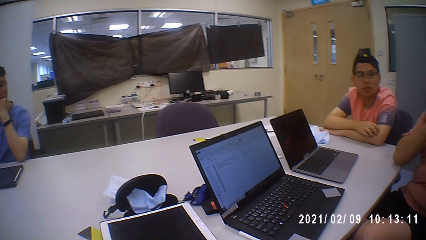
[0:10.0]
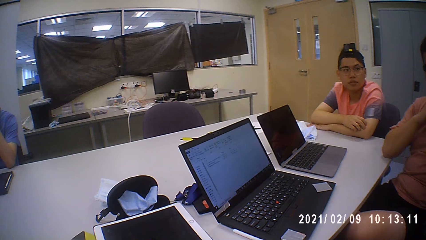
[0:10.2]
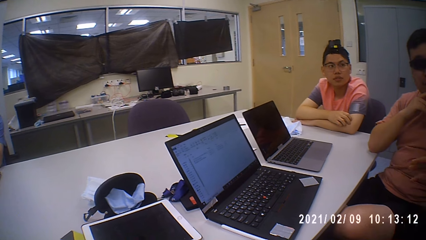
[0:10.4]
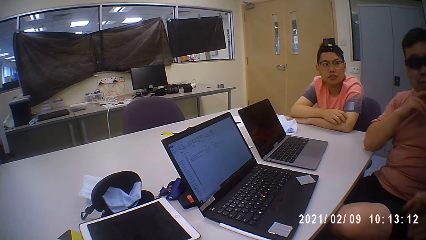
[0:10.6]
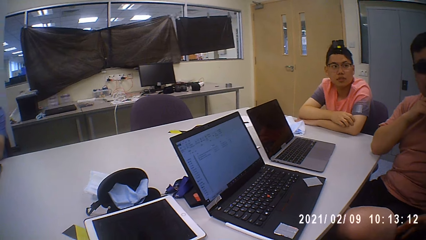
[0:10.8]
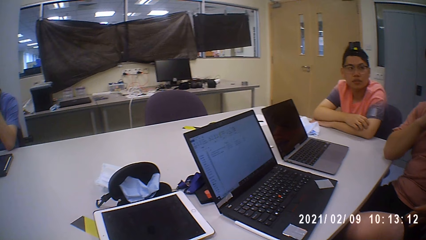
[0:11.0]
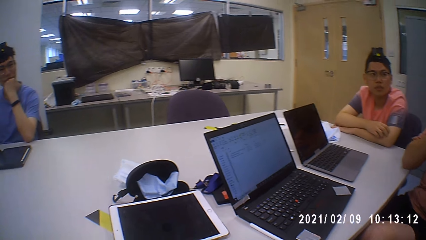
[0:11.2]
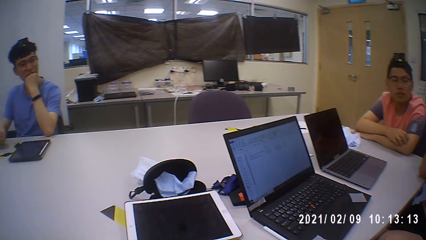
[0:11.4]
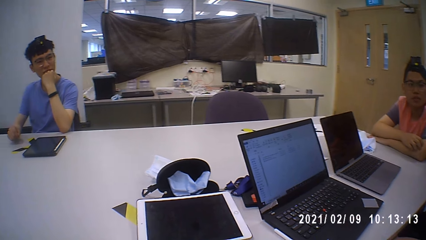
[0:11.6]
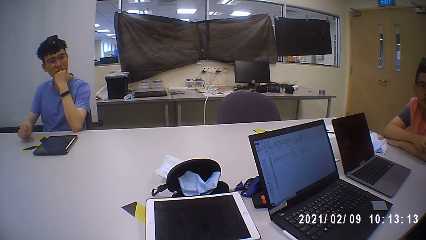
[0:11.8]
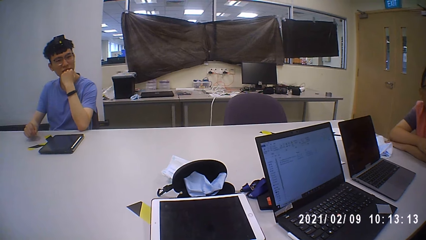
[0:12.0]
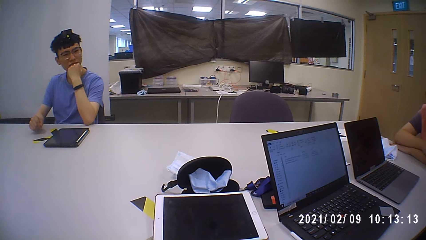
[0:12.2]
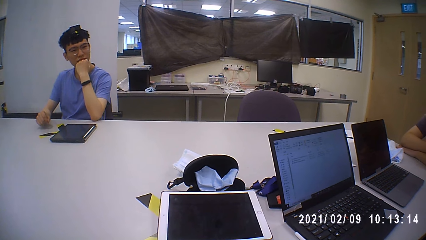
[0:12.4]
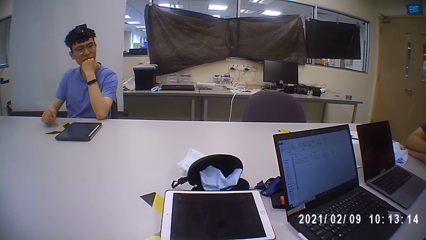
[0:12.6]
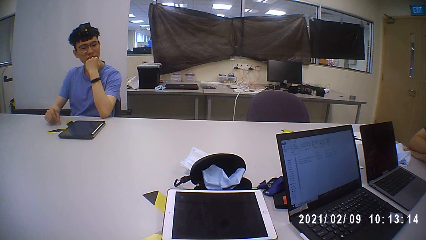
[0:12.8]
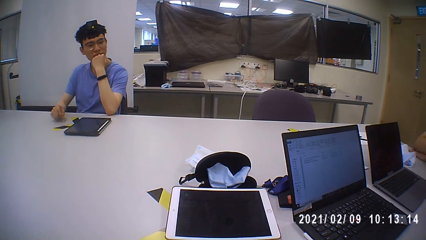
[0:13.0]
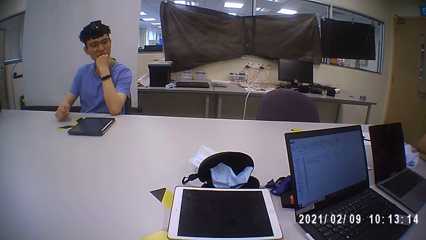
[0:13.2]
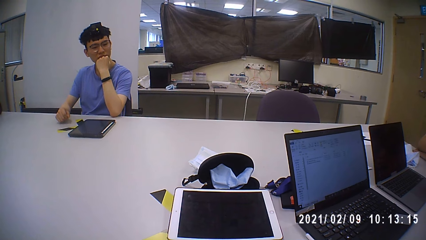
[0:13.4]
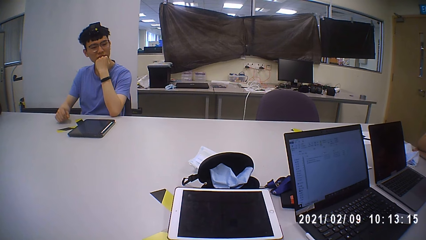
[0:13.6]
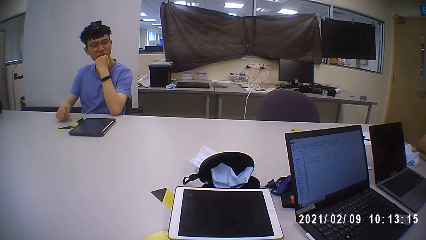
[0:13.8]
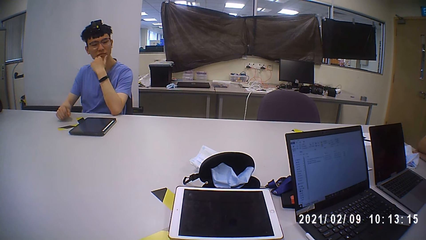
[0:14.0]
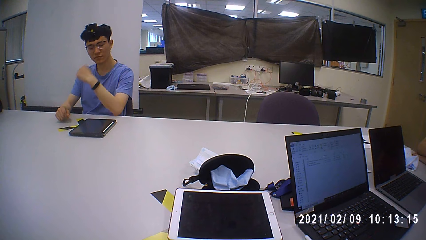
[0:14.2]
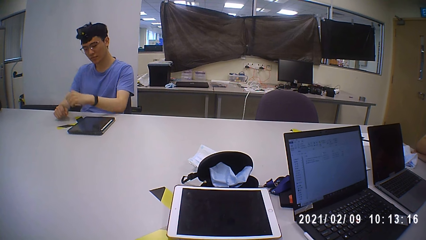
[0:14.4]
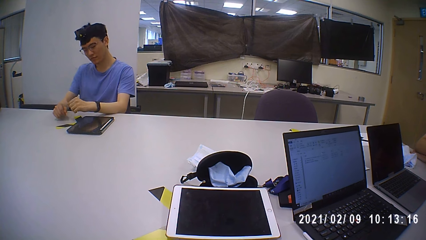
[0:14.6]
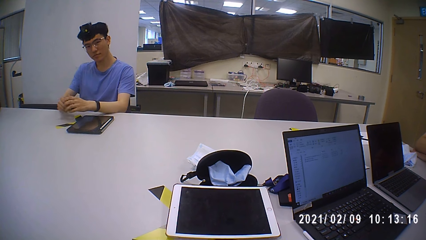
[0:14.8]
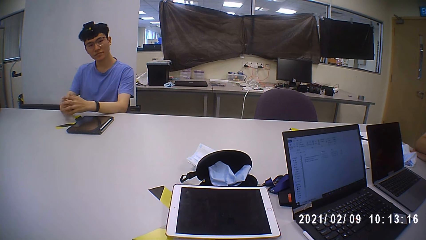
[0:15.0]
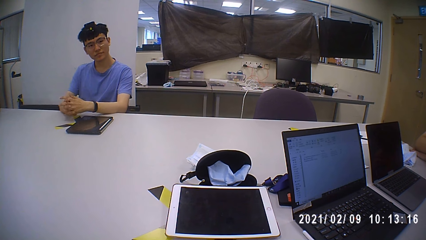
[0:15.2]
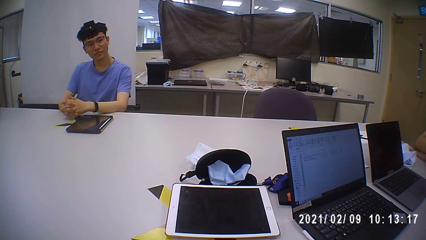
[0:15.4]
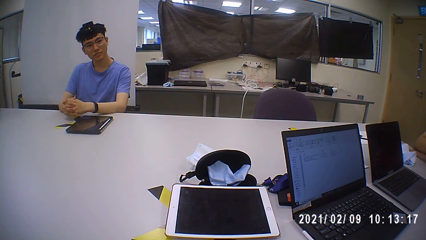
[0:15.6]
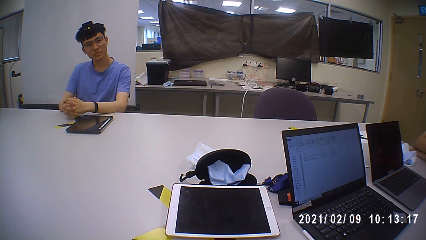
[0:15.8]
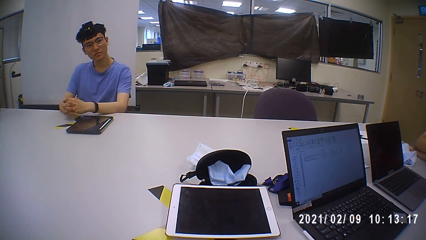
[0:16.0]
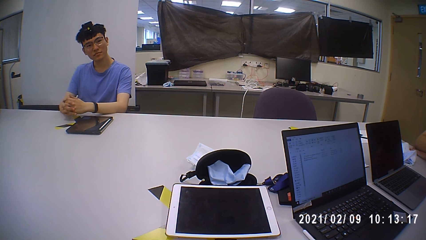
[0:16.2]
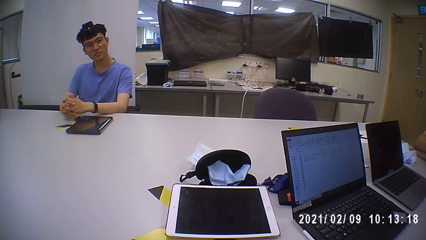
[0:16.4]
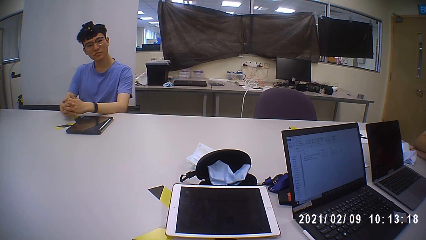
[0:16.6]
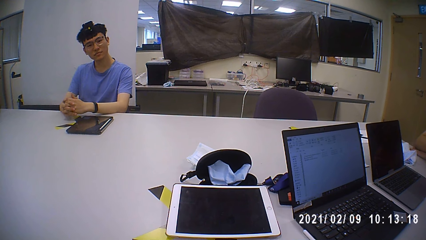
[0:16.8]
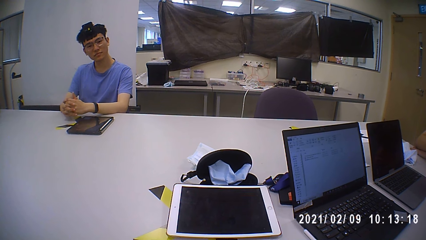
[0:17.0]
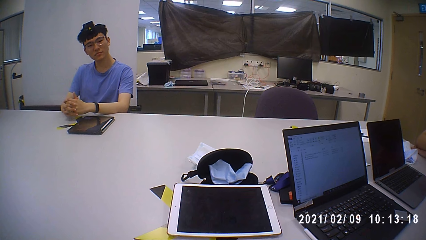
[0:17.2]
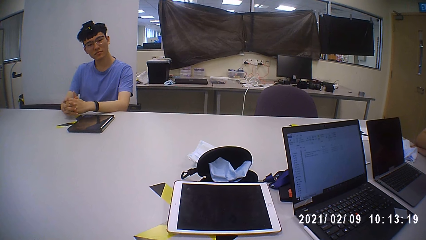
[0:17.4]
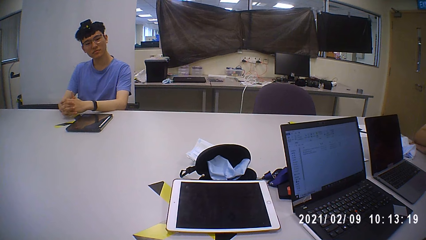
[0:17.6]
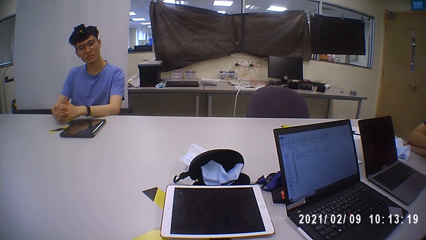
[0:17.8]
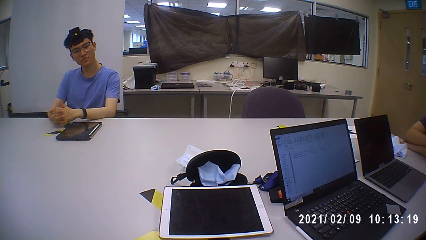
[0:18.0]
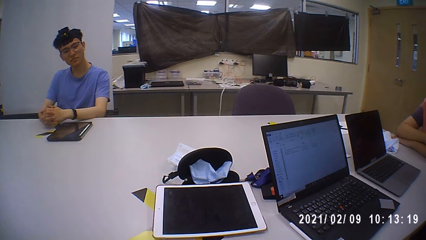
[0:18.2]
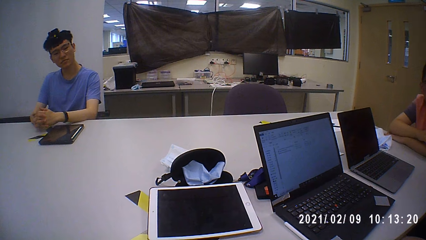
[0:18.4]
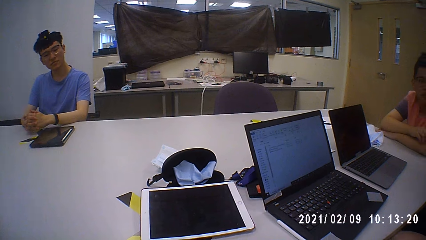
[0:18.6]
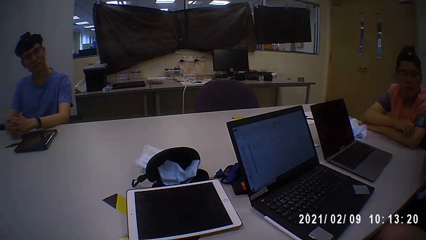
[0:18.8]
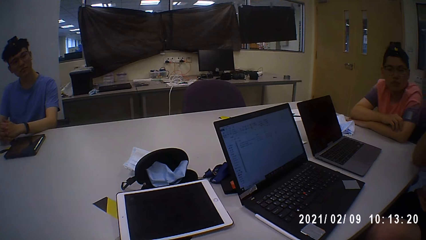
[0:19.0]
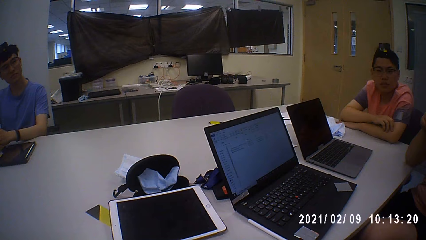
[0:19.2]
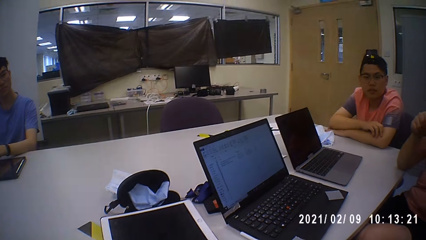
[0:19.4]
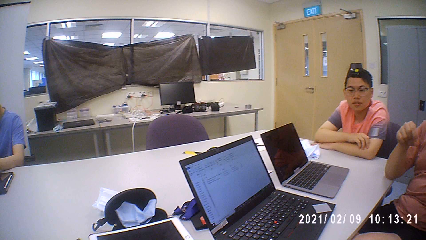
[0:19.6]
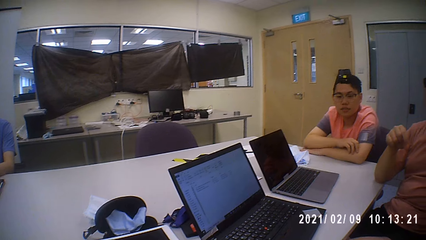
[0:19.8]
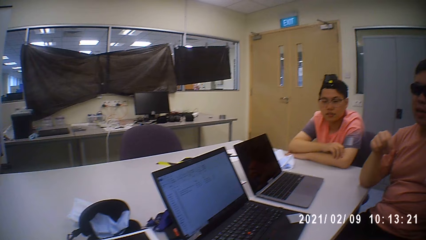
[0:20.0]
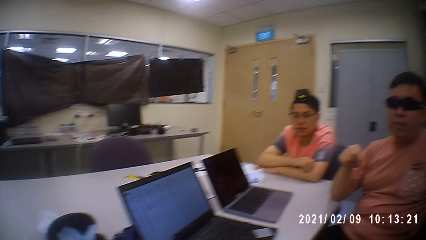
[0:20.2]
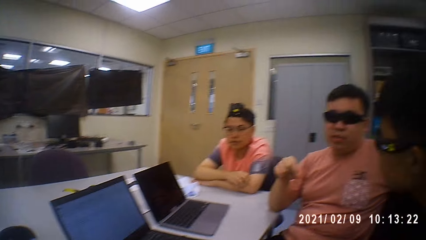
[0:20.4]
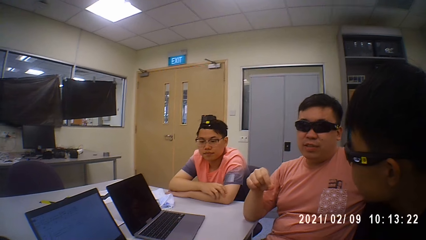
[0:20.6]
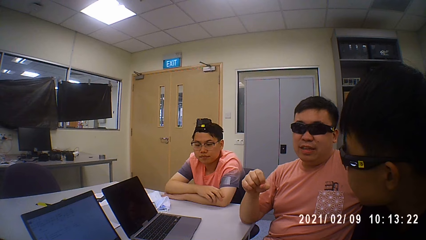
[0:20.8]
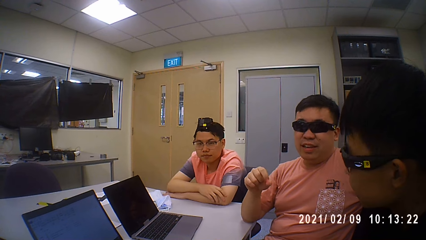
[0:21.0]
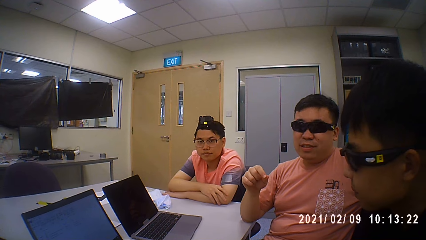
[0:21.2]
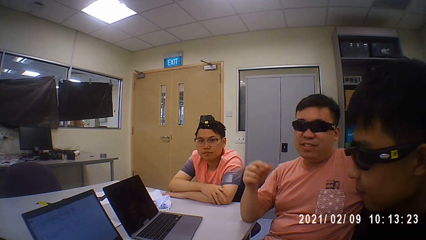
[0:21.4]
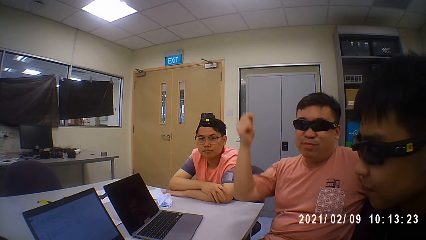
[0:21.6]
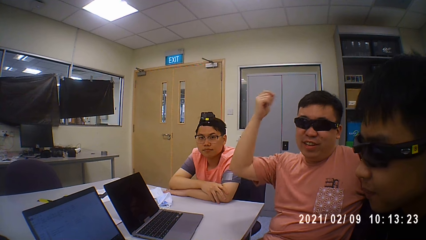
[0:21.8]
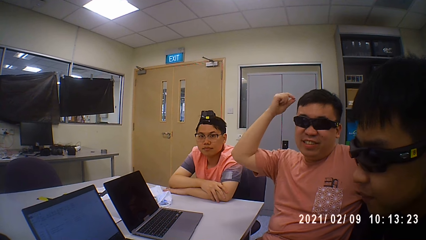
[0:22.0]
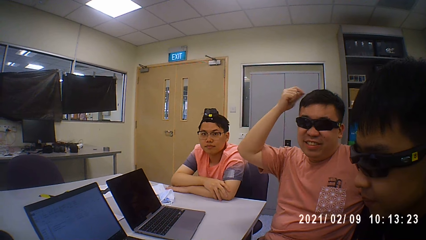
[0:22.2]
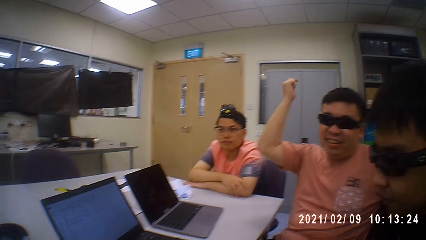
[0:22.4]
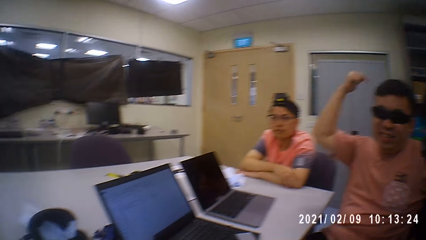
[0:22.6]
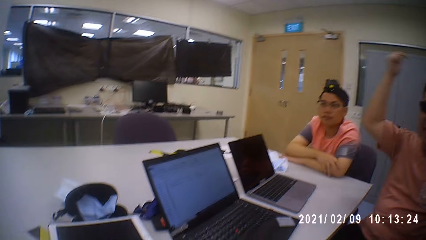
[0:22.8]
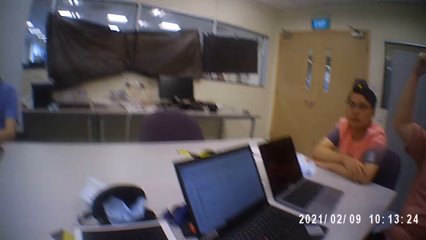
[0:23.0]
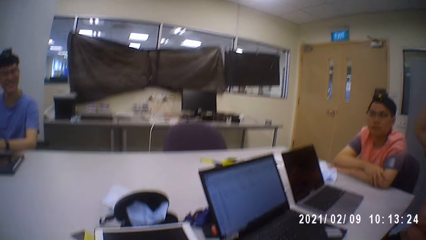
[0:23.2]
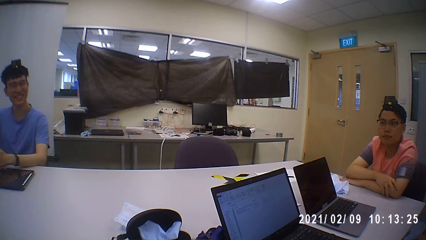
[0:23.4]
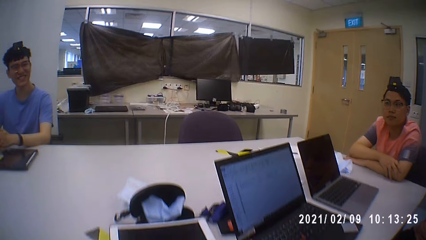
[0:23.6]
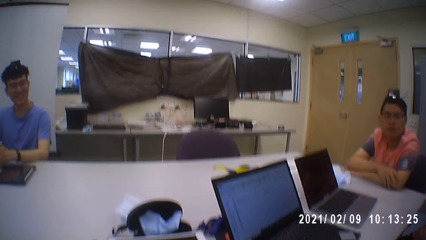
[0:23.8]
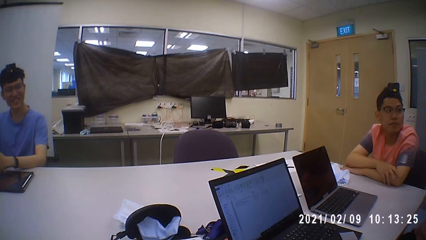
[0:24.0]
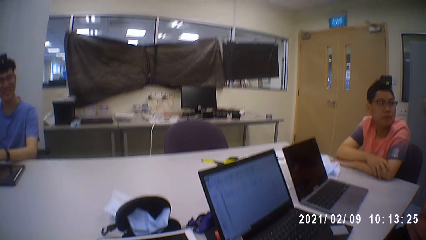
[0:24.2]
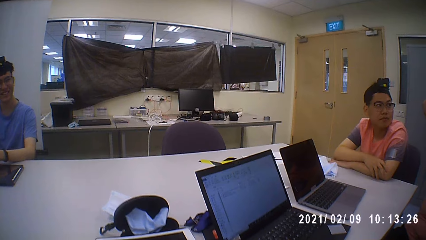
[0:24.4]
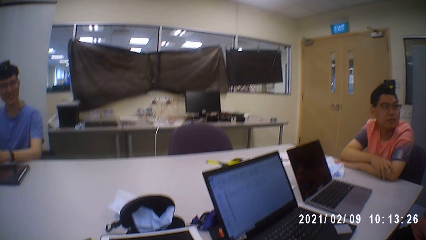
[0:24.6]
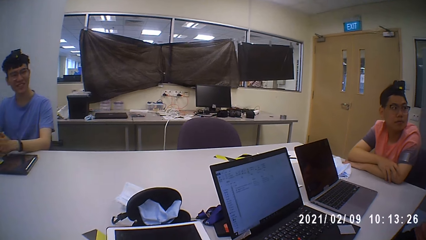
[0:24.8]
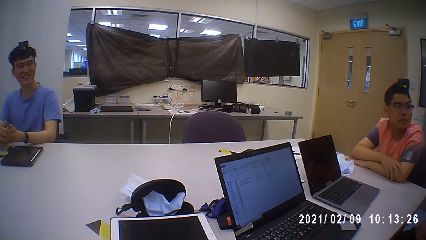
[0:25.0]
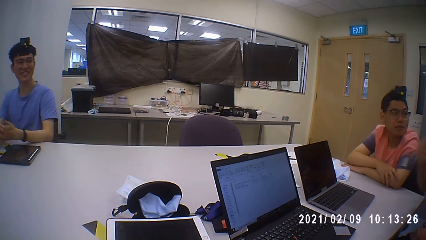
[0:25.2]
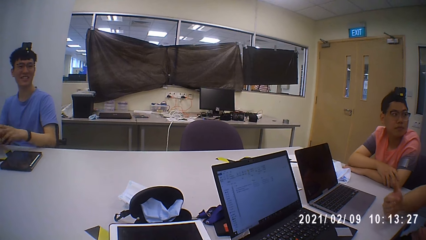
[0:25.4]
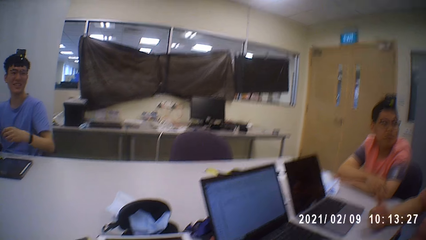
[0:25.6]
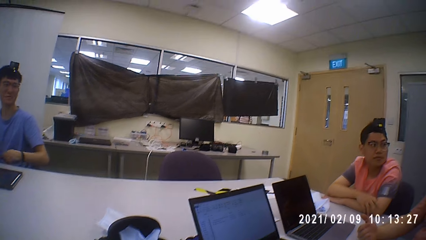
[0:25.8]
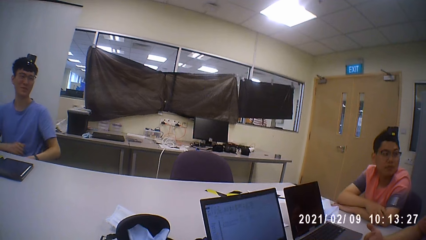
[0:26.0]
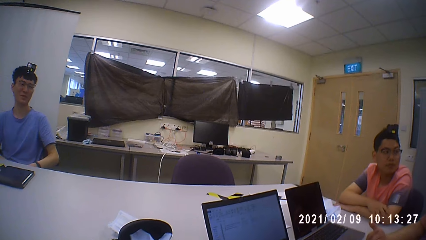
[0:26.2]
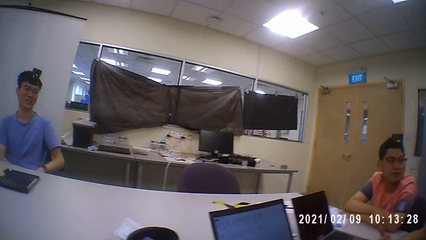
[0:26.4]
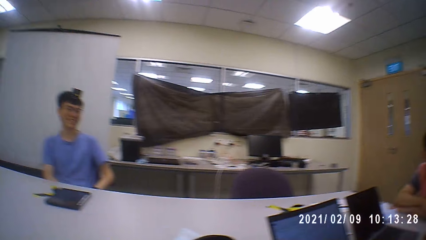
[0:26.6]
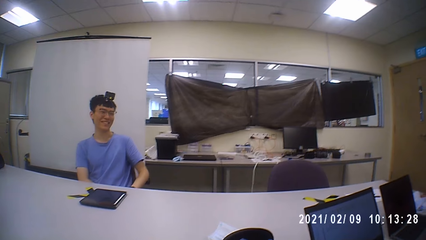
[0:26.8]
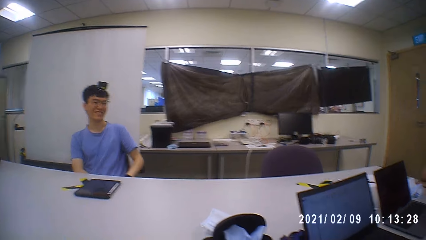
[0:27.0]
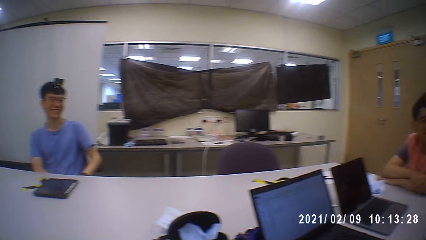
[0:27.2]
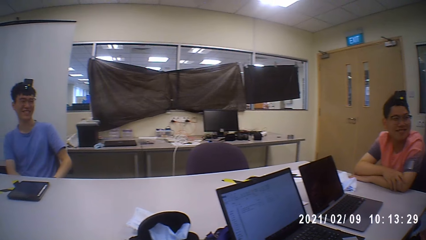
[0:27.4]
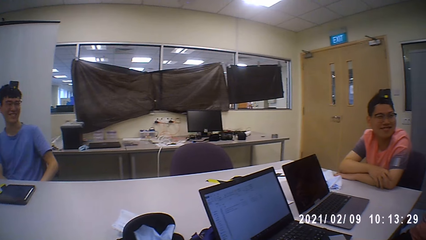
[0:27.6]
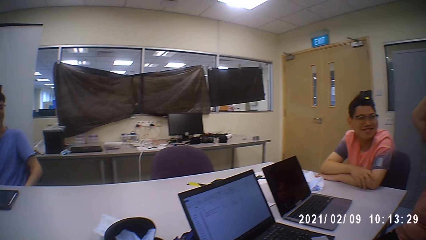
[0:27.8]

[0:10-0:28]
A man demonstrates with hands. The man gives his suggestion. The camera wearer looks around the room.
